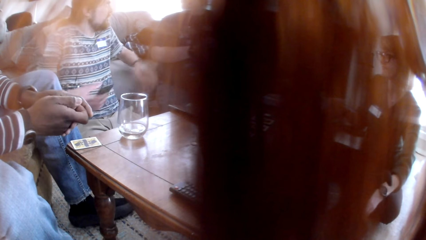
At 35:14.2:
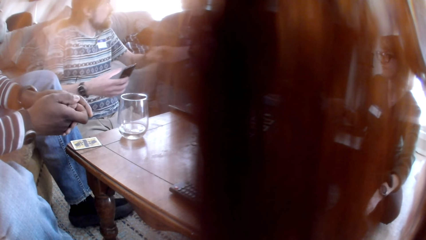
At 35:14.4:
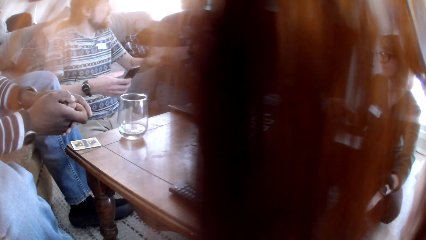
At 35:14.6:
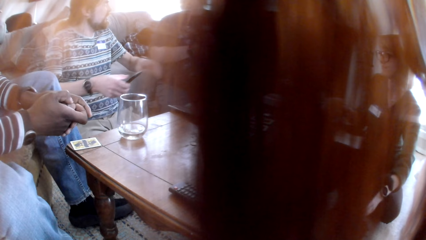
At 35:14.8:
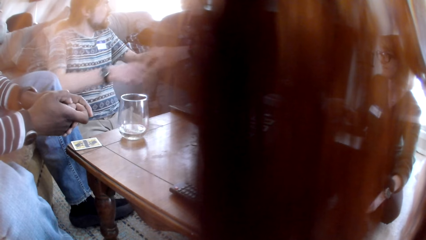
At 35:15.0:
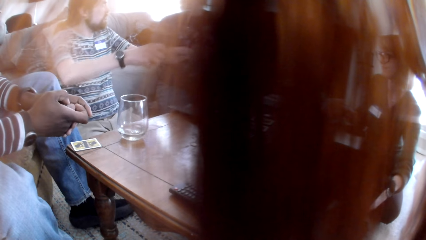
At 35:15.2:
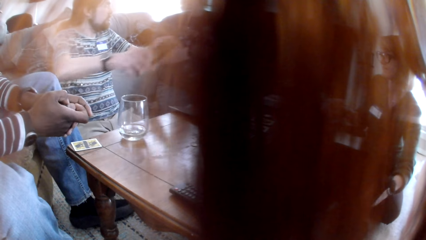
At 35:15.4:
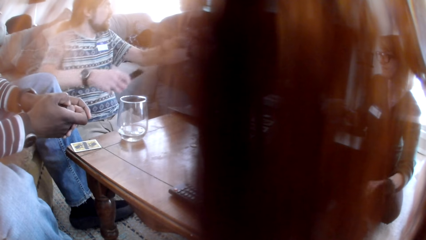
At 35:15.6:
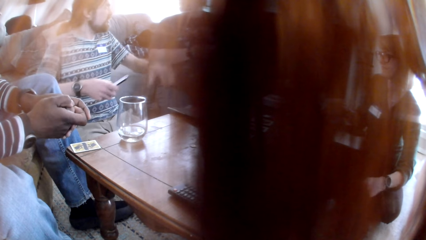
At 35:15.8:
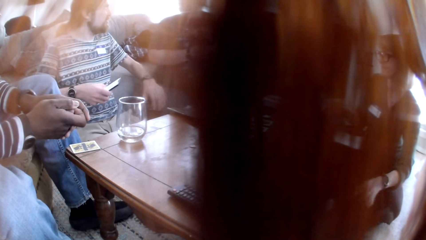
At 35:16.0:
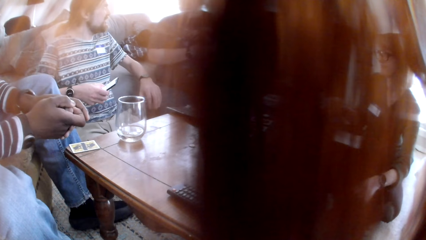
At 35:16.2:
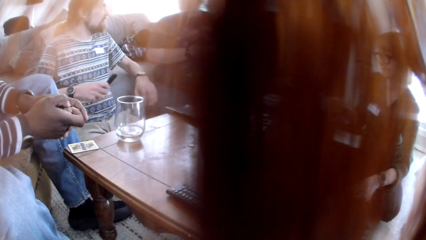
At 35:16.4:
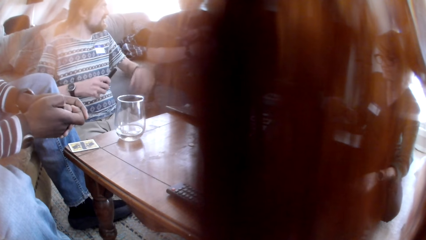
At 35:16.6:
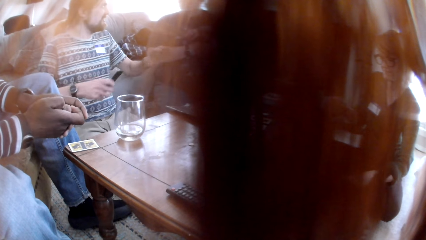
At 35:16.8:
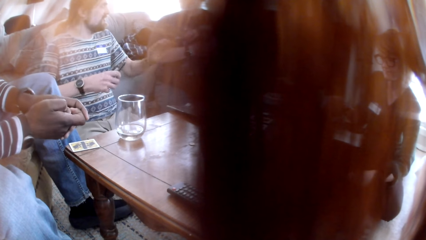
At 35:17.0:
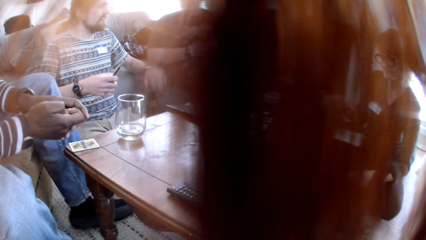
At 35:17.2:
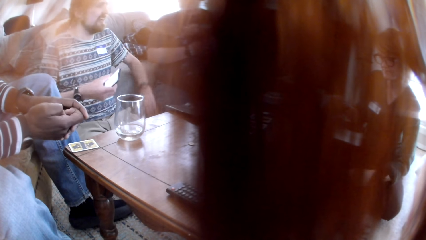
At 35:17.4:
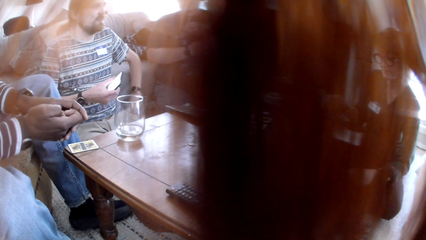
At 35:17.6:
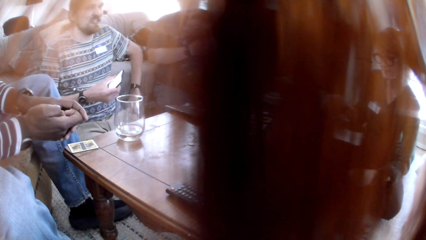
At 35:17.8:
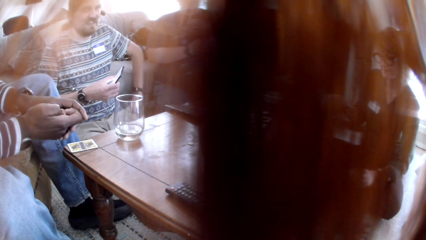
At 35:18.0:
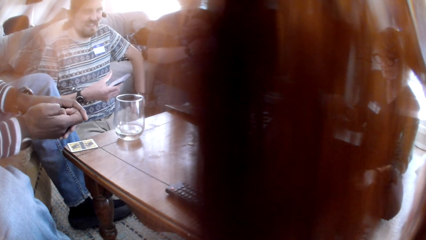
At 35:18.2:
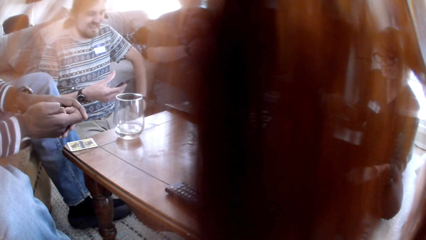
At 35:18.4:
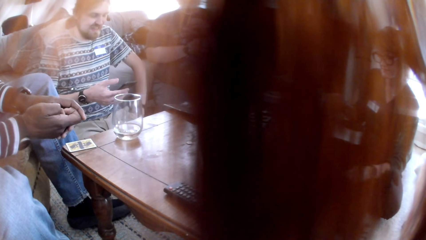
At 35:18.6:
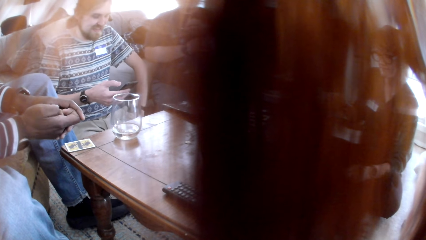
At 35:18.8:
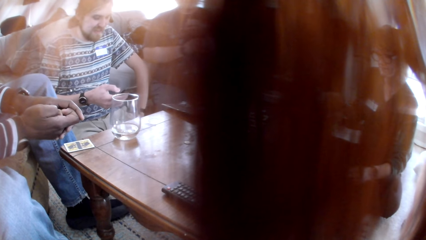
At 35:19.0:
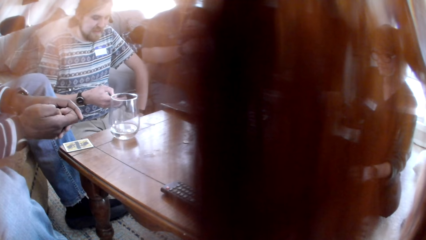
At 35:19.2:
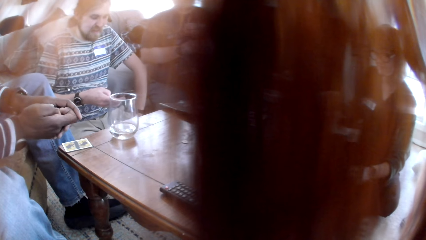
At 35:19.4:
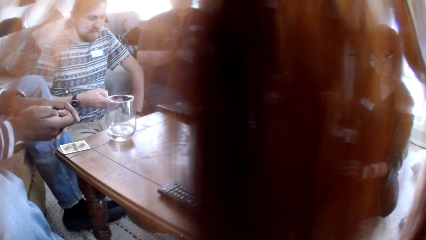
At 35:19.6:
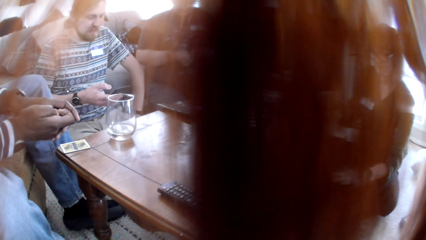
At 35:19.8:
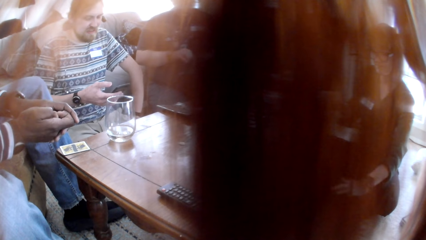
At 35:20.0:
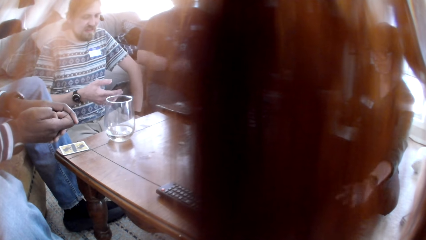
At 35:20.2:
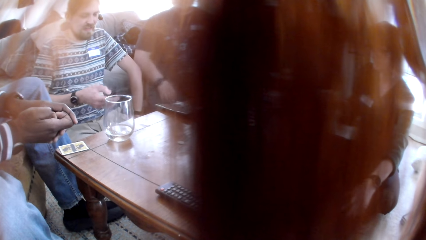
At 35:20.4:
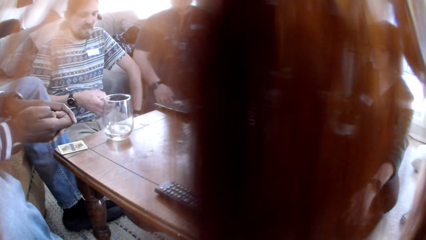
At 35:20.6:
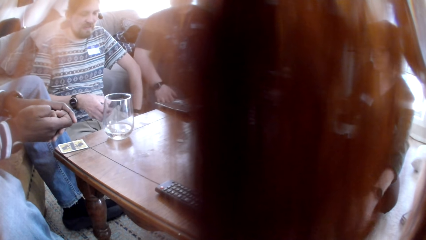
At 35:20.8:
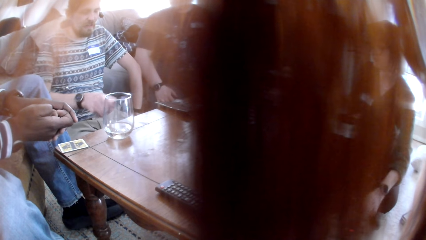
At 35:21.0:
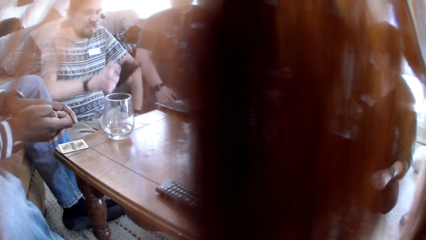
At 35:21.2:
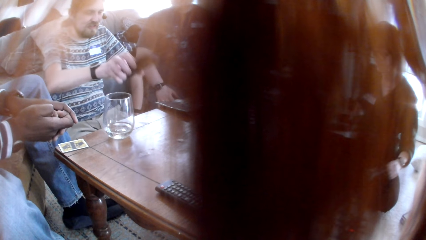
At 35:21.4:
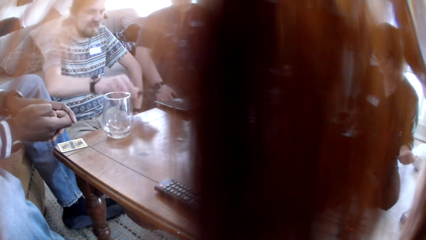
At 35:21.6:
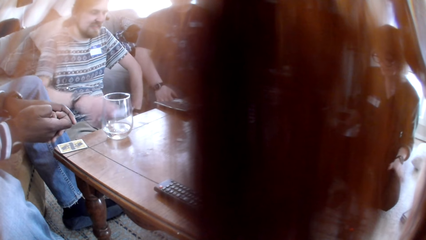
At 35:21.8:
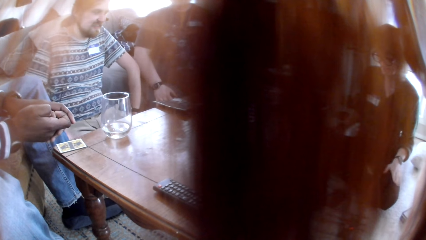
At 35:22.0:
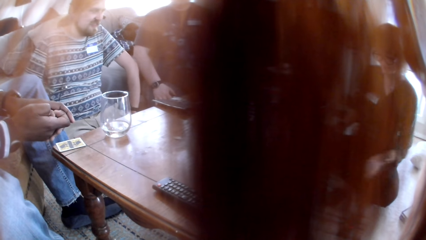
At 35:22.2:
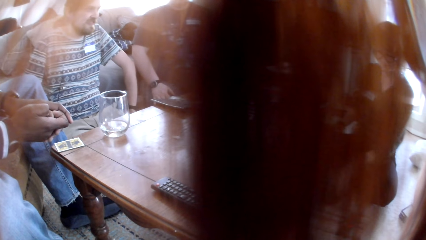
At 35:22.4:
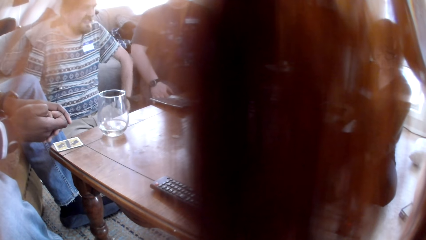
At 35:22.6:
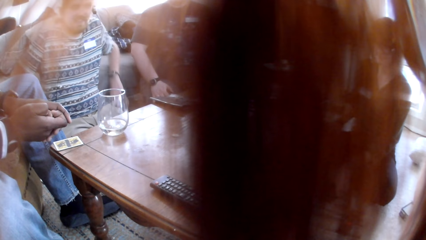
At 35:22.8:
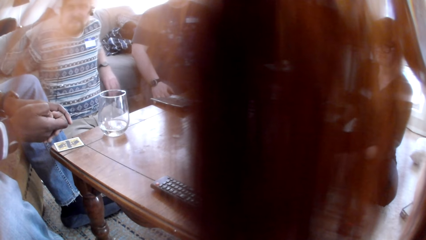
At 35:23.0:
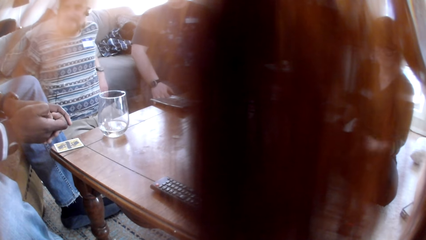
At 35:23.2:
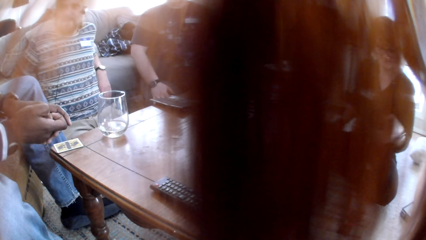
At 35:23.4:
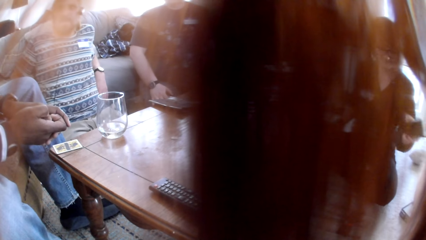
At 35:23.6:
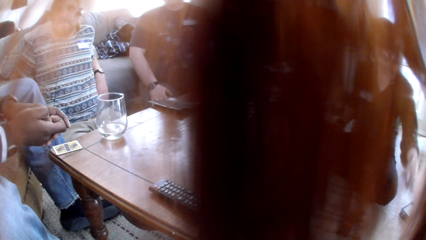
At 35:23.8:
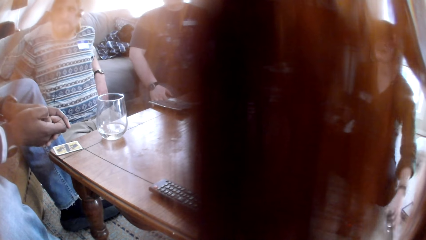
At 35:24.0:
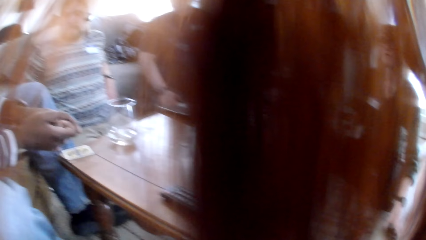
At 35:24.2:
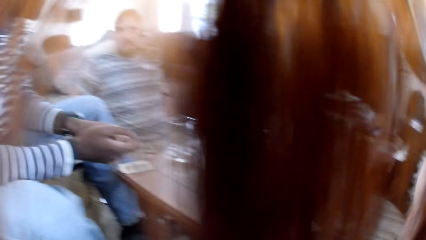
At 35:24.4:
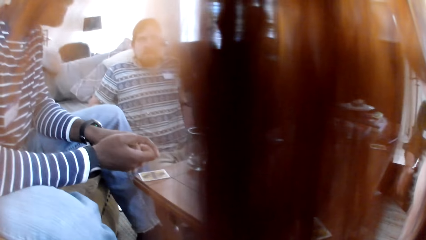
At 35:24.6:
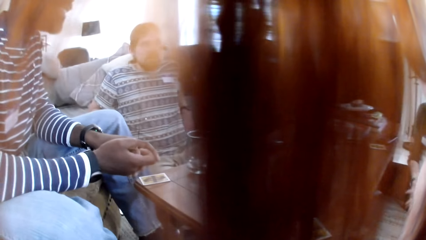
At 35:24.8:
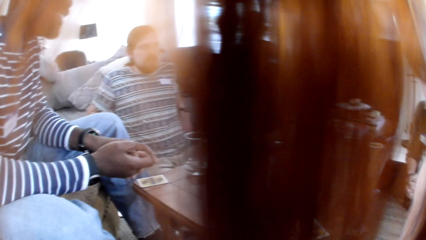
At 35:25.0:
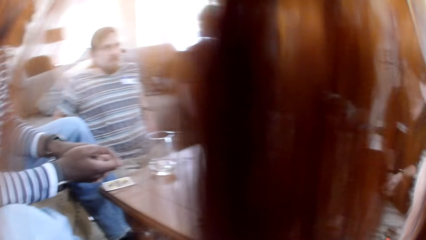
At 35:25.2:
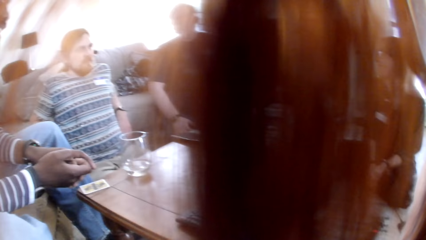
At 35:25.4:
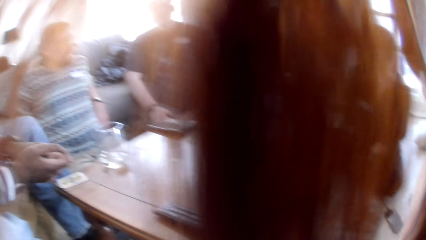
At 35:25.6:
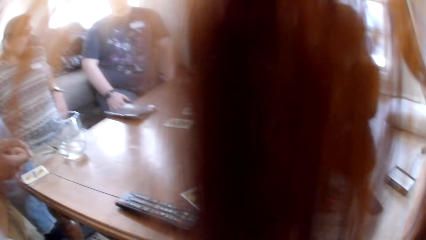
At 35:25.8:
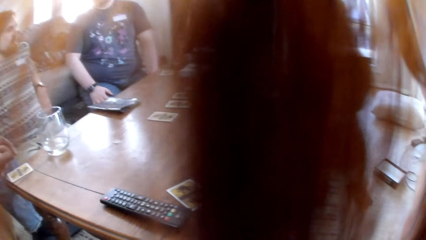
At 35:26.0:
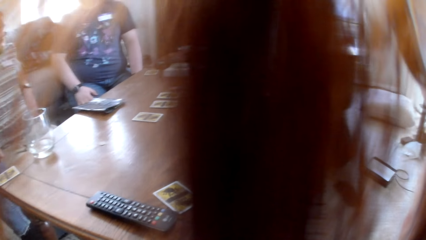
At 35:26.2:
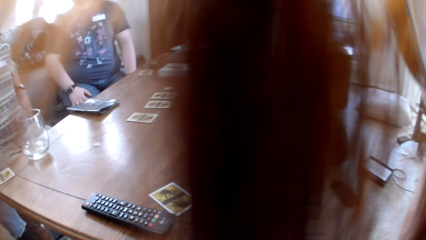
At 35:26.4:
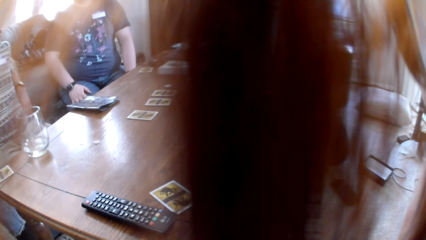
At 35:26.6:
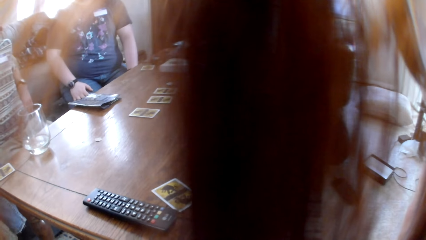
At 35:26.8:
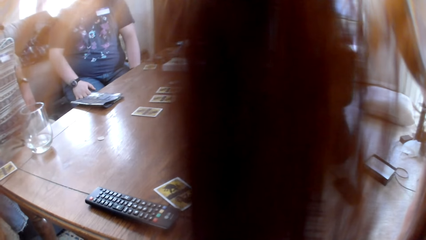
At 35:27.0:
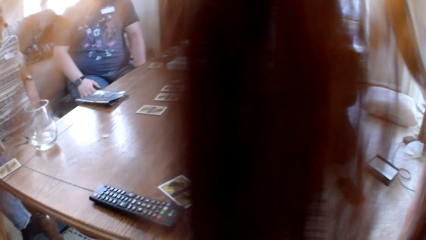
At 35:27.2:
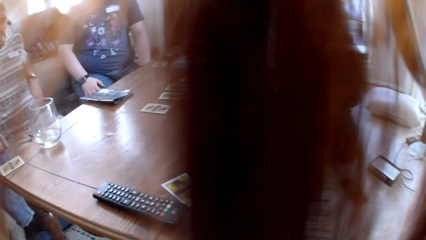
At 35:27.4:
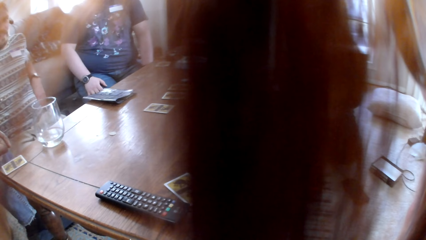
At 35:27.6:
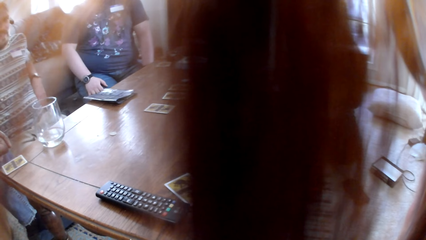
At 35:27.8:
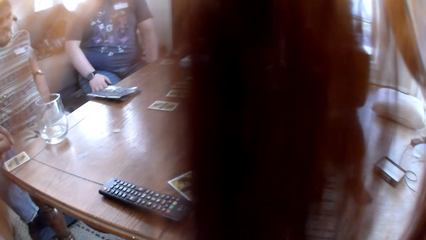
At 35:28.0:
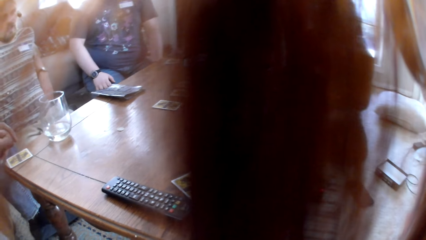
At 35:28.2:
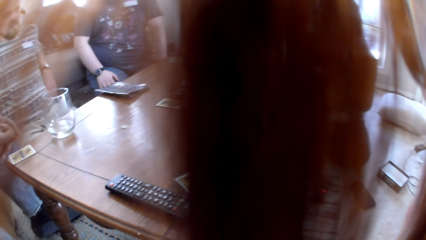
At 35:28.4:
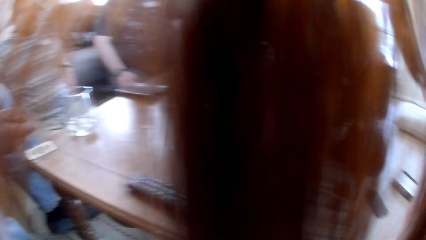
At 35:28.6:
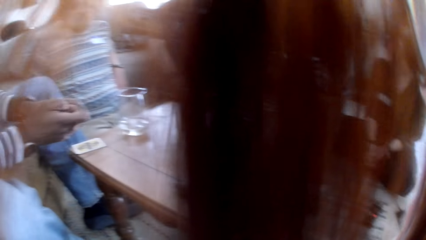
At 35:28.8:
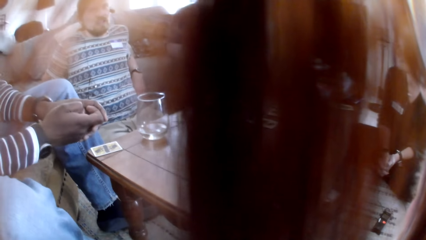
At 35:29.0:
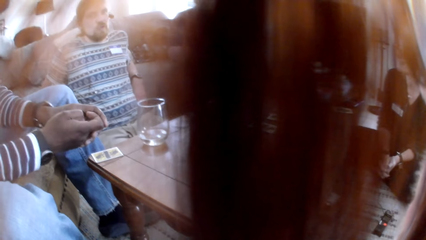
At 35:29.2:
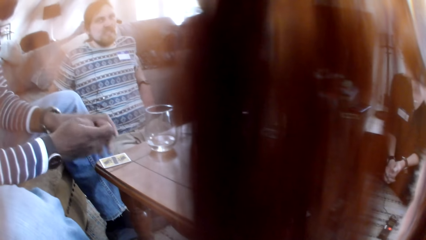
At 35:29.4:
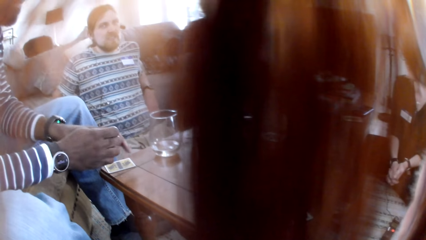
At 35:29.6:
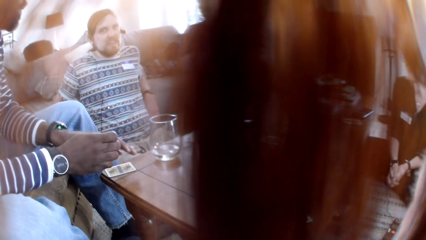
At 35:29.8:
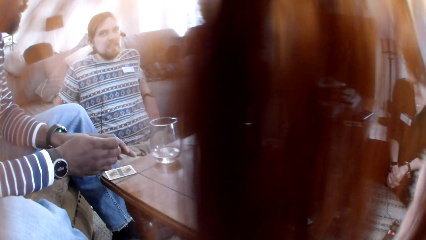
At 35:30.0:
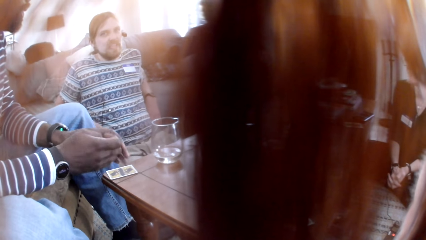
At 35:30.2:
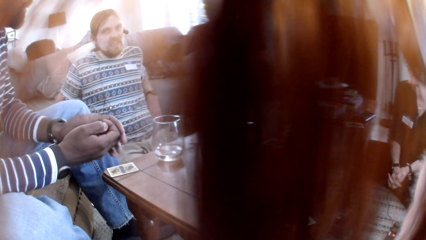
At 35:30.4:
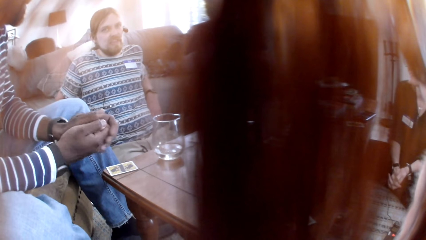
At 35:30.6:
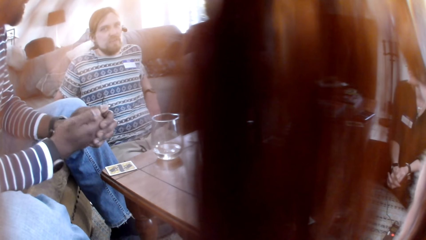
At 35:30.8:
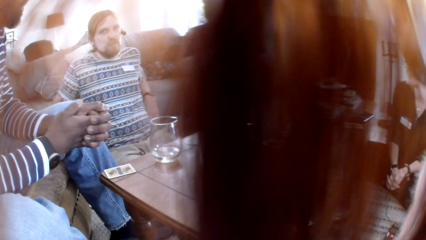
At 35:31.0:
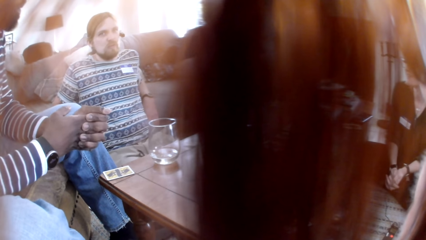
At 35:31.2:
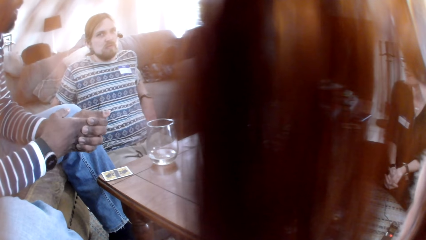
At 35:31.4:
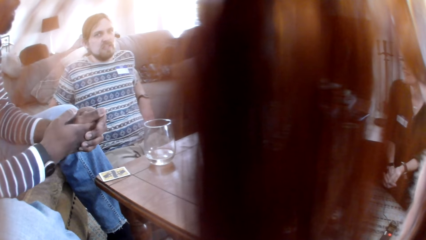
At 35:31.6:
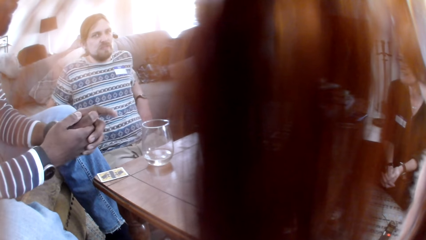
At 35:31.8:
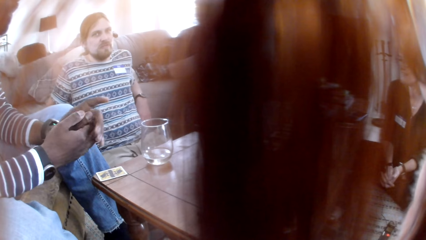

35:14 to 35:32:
A man demonstrates by hands. The camera wearer stares at the people in the room. The man operates a phone. A woman responds to the man. The woman takes a phone and puts the phone on the floor. The camera wearer looks at the colleagues. They talk to the colleagues. The man talks to the colleagues. The camera wearer looks at the man.
